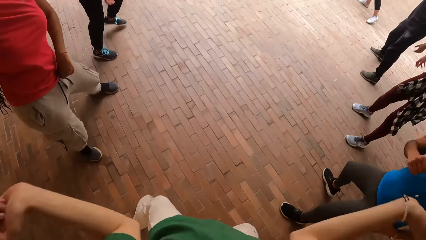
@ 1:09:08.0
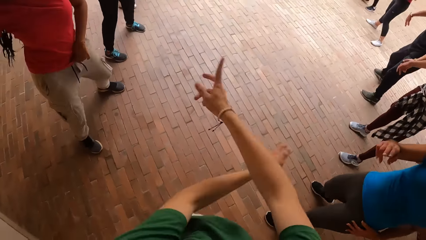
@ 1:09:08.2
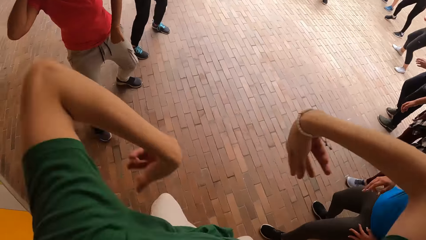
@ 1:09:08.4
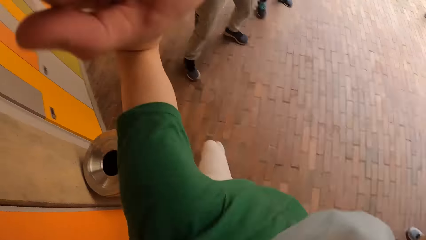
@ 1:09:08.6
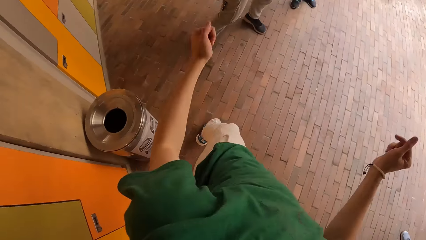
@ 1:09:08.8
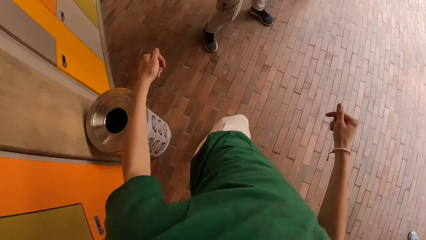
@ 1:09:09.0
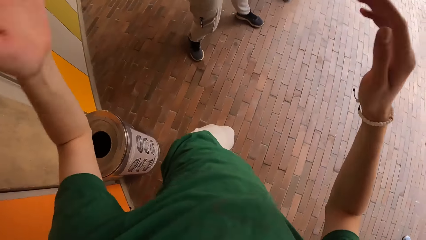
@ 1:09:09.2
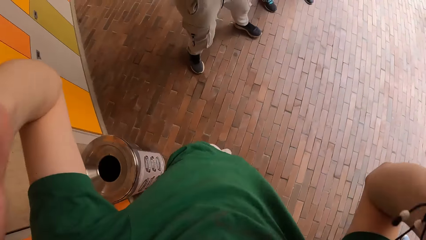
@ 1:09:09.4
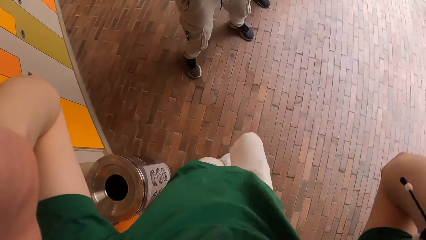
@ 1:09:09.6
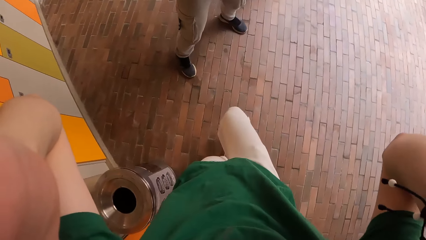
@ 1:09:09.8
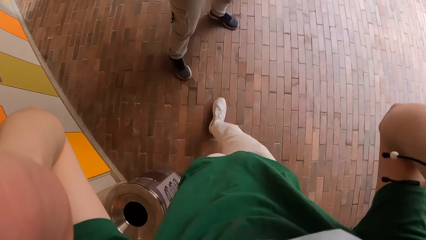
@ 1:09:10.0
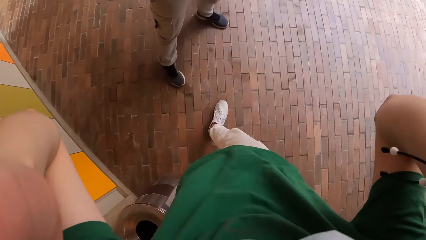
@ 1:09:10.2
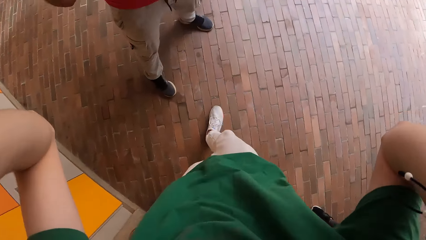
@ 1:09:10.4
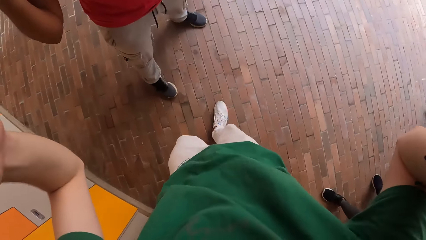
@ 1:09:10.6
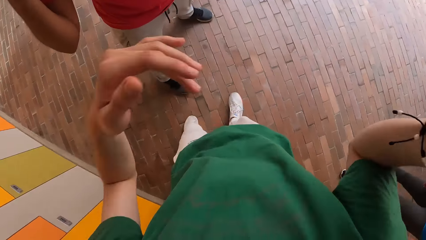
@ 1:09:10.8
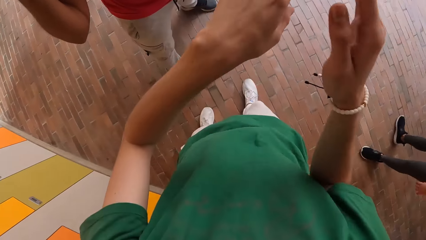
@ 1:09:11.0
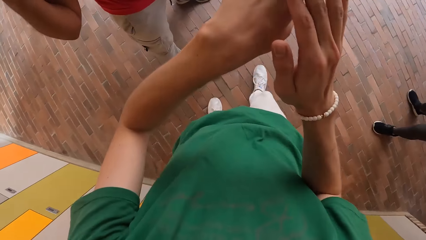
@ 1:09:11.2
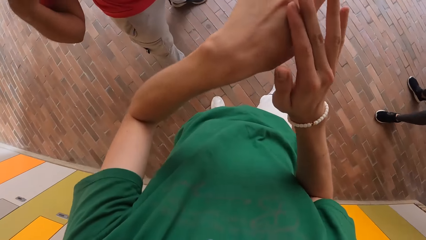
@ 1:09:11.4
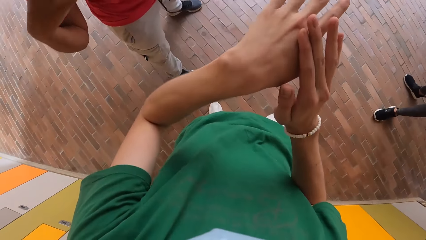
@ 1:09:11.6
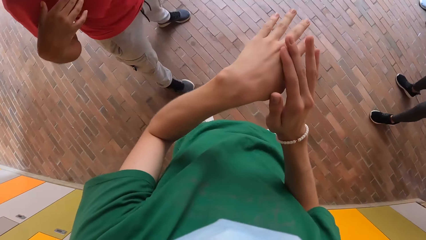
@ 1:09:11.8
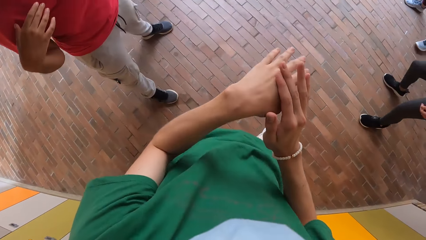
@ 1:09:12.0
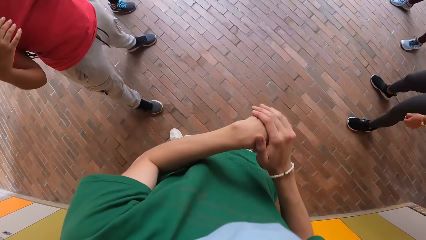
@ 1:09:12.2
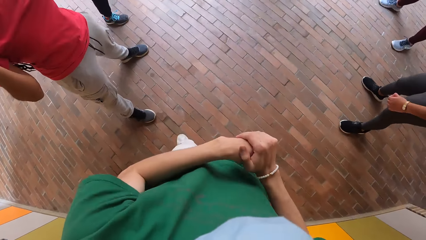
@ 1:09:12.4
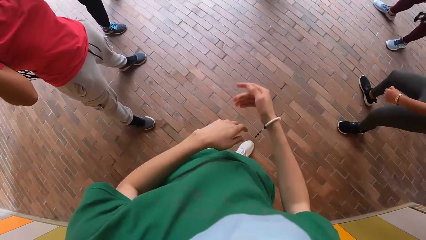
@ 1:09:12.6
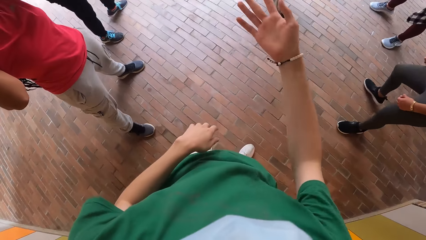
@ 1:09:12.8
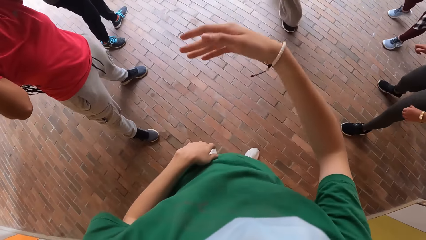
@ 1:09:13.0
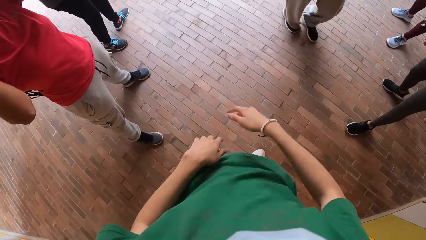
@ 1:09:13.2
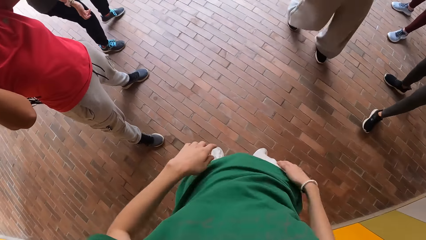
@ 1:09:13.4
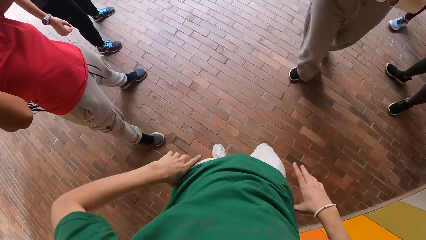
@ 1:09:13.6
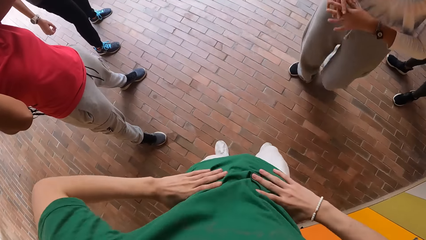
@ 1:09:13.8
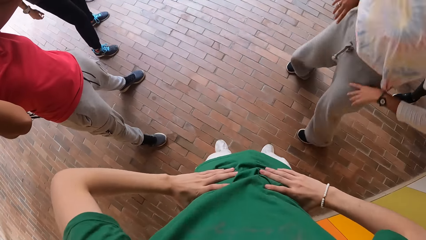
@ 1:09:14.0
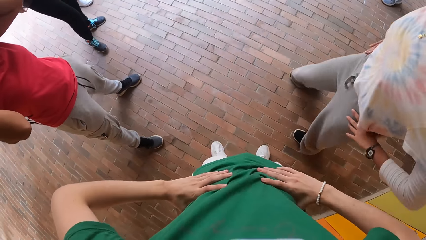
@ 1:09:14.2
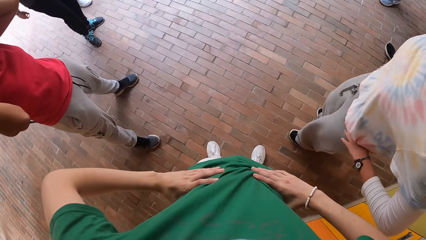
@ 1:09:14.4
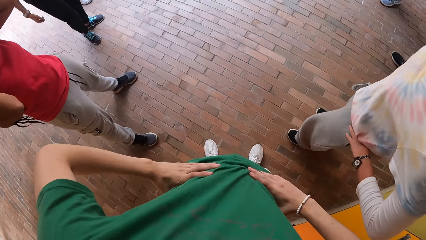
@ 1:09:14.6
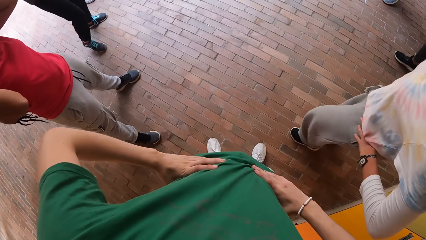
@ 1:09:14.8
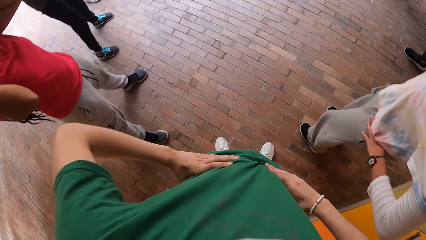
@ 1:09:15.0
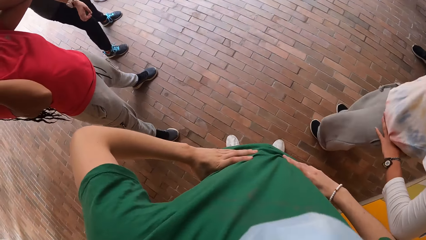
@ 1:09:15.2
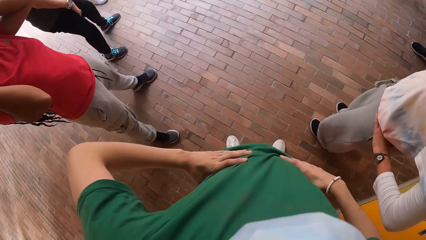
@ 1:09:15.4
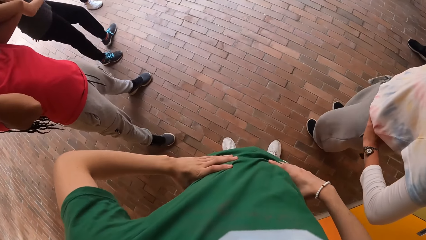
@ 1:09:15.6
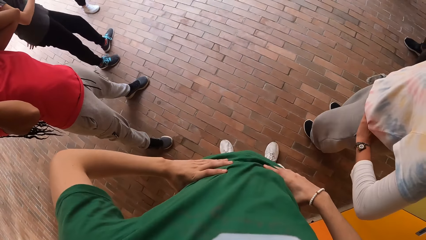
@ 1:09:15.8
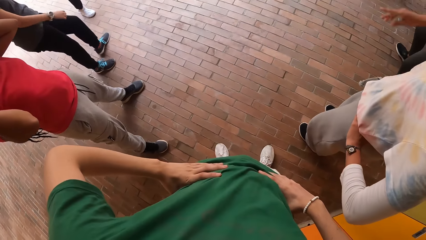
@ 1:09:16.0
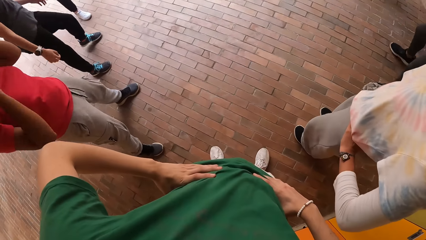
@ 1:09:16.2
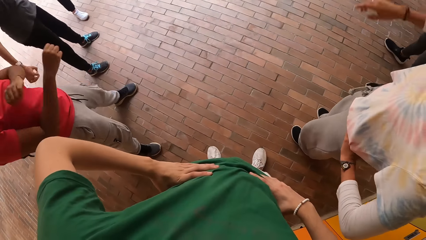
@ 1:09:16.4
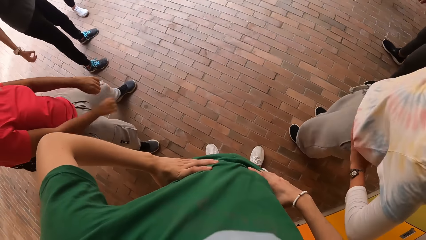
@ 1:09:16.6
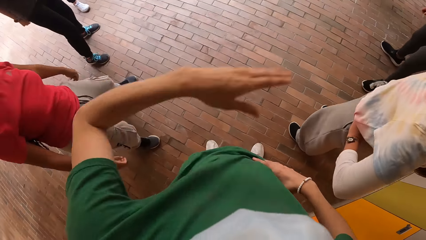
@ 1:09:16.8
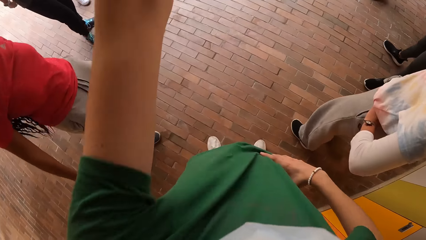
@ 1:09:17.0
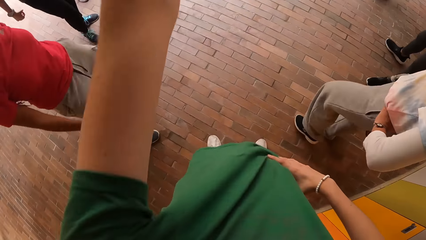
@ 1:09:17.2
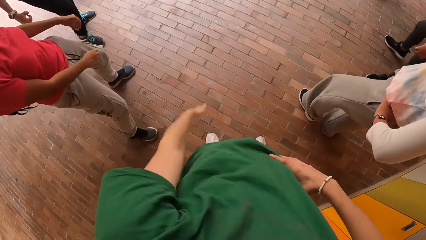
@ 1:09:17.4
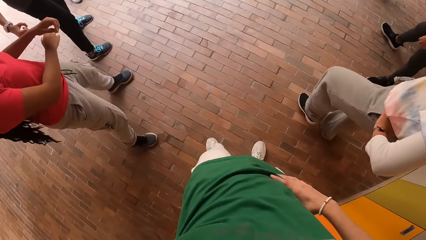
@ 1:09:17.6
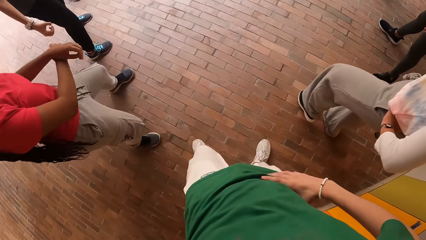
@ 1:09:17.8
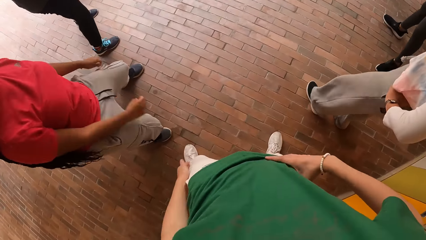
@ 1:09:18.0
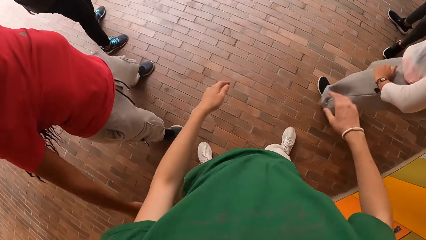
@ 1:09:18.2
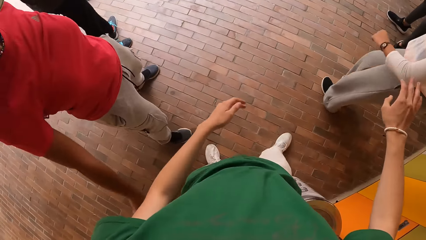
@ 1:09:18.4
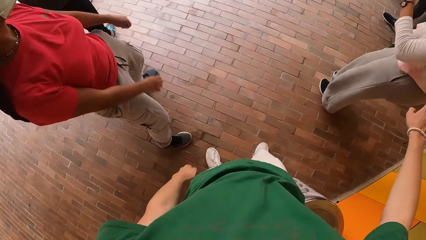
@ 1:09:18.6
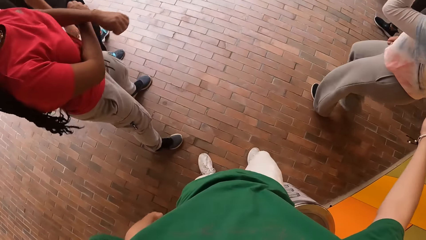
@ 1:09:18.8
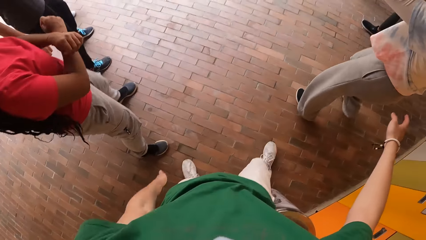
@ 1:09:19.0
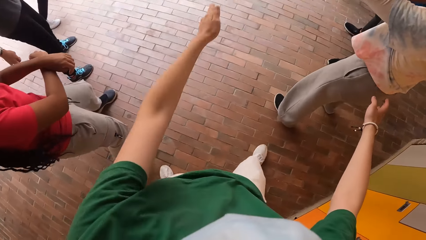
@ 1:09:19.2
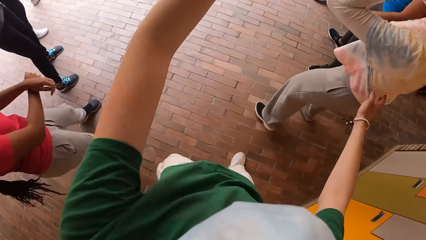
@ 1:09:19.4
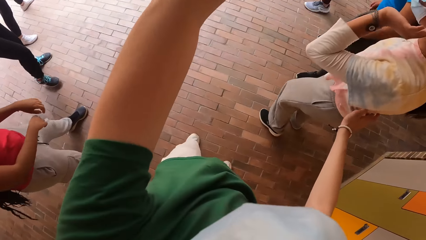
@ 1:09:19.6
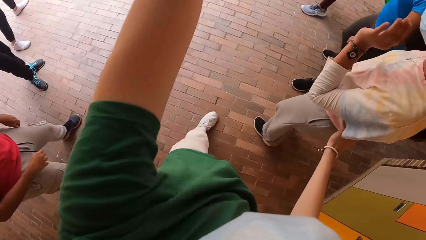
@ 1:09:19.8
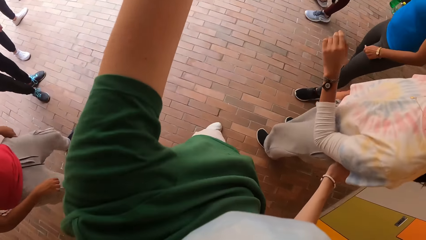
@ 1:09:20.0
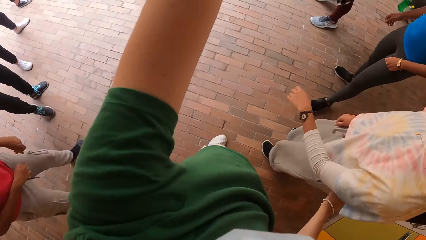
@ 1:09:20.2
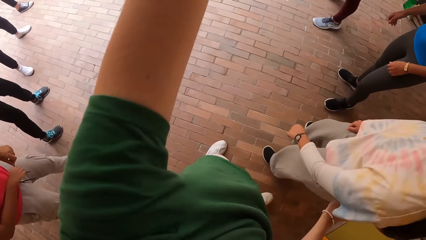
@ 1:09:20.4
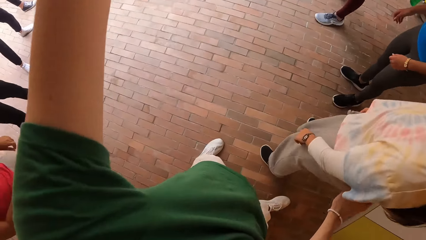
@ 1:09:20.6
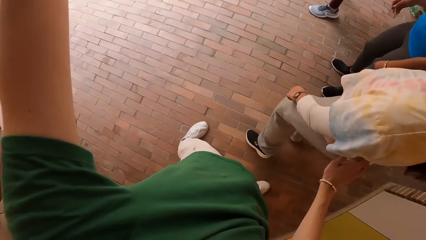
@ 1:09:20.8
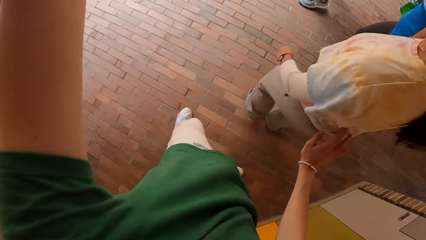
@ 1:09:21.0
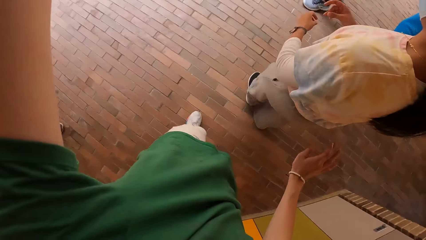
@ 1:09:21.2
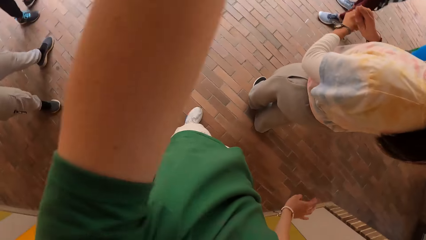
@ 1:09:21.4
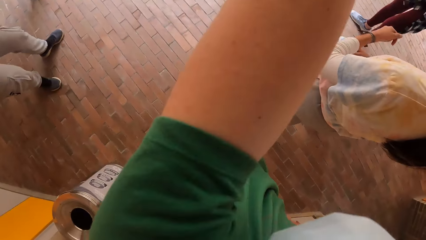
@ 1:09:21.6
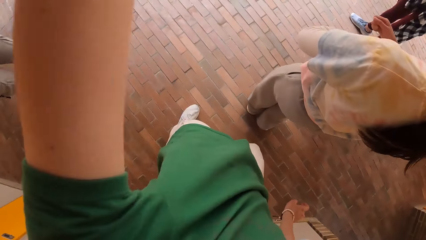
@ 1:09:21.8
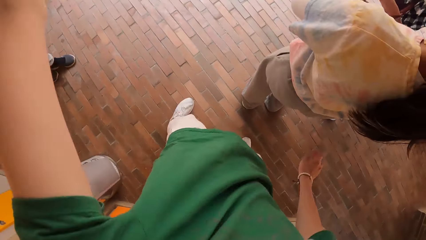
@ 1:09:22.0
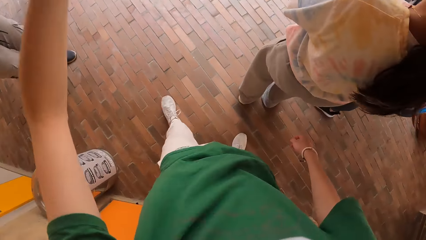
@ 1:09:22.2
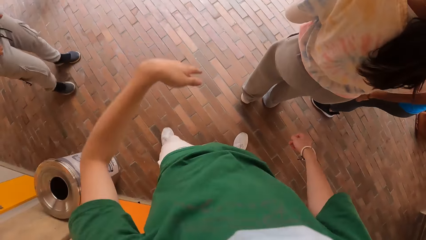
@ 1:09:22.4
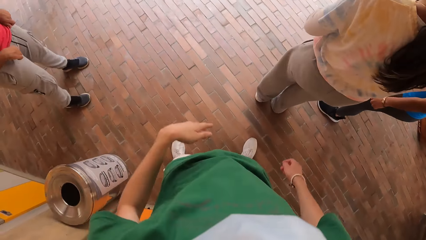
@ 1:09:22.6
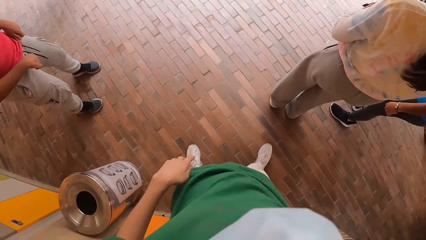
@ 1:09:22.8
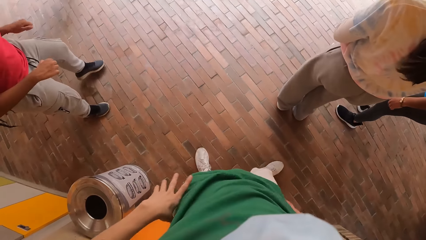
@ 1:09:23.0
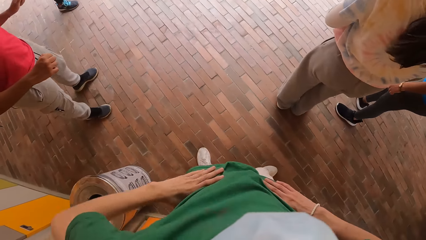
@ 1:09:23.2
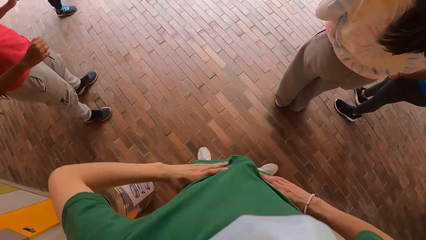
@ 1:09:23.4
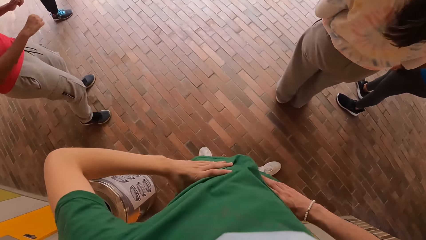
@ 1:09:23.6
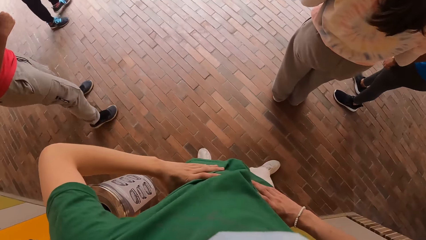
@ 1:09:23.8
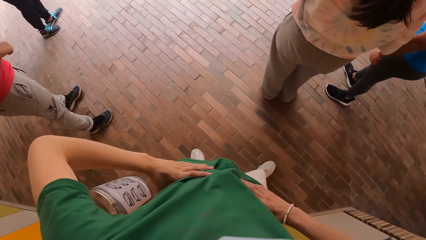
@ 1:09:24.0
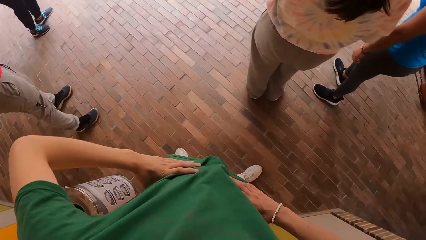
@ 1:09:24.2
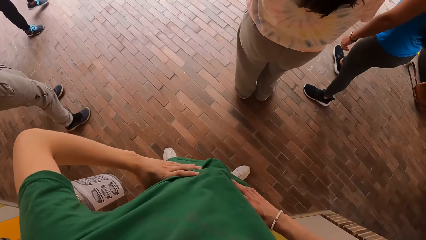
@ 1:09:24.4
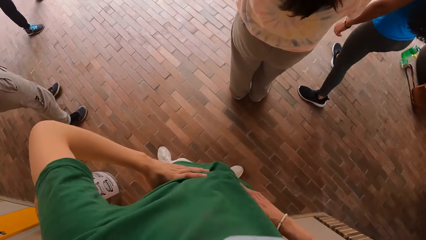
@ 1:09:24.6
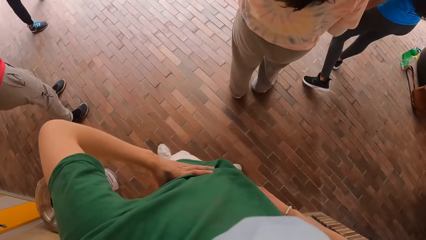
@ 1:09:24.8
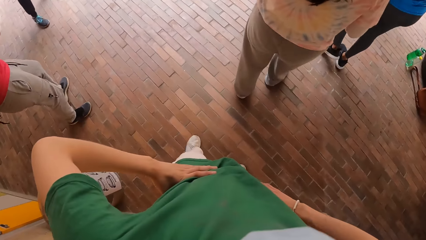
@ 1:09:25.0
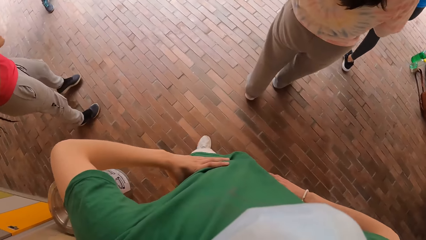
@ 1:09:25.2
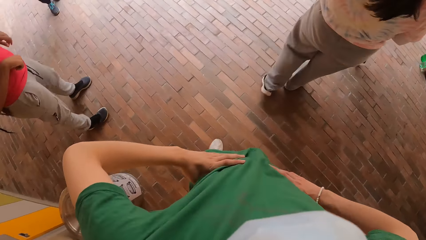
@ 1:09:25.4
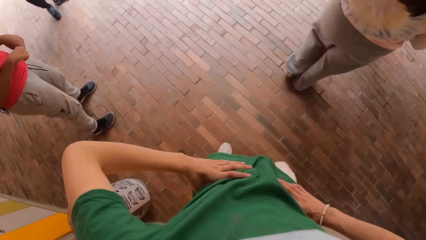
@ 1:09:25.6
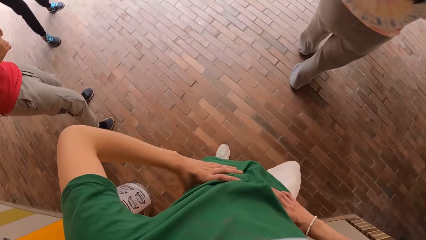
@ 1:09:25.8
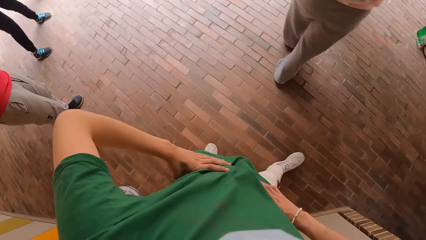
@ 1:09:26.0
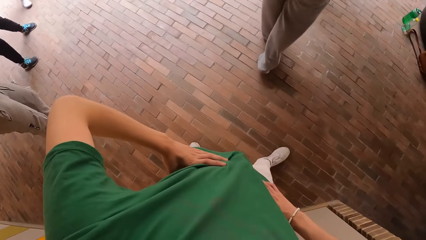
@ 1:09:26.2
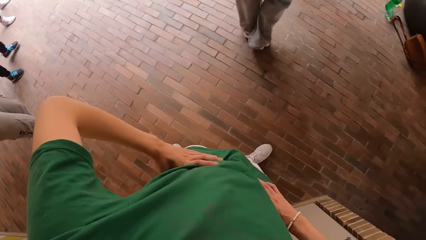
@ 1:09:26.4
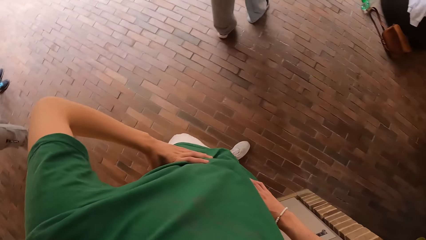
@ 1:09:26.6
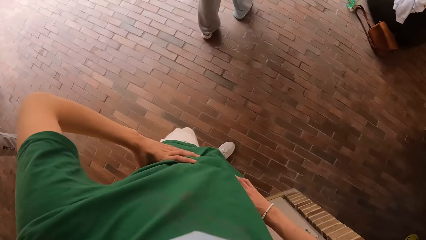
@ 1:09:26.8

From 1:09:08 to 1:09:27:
The camera wearer adjusts his camera with both hands. He converses with a girl. Another girl adjusts her camera with both hands. The camera wearer puts both hands on his waist. The first girl puts both hands on her waist. The camera wearer lifts his left hand from his waist and converses with the group of people. The other girl dances. The camera wearer drops his right hand from his waist. The first girl dances. The camera wearer puts both hands on his waist.
